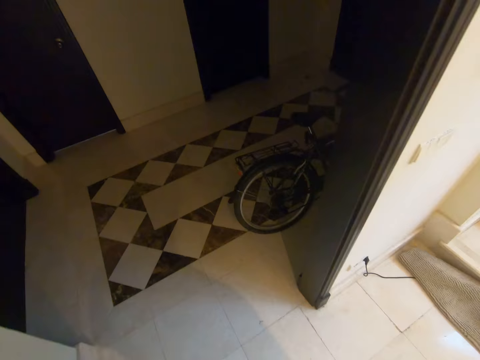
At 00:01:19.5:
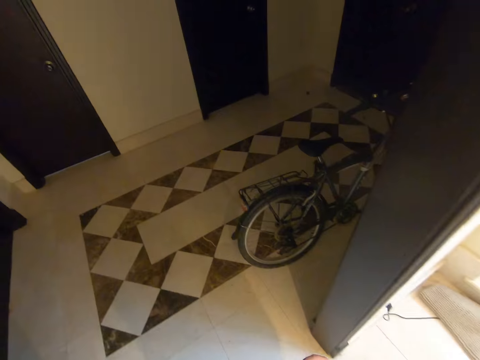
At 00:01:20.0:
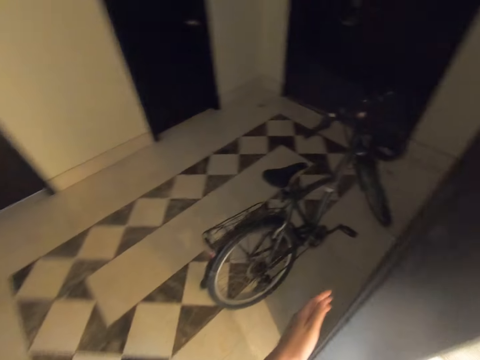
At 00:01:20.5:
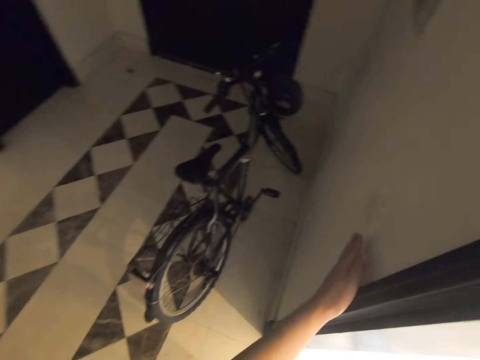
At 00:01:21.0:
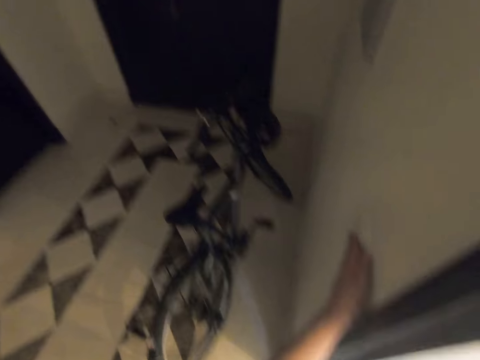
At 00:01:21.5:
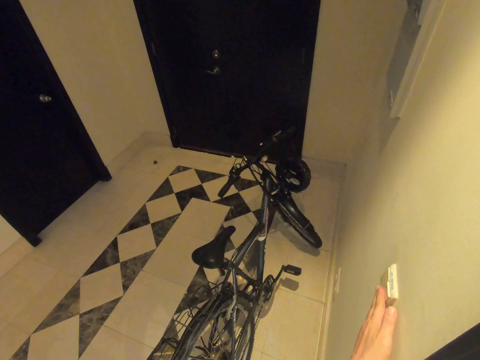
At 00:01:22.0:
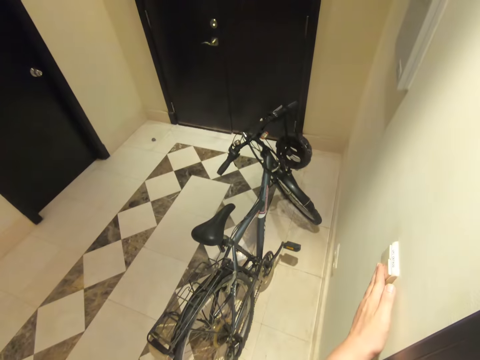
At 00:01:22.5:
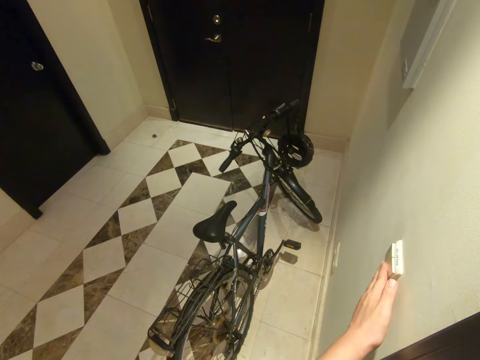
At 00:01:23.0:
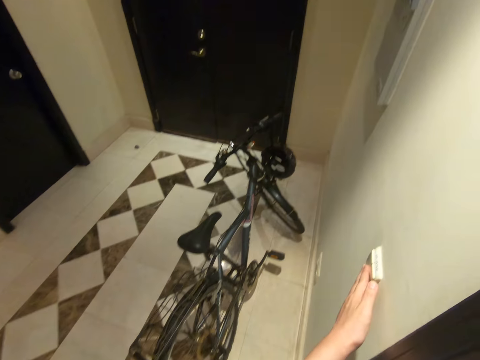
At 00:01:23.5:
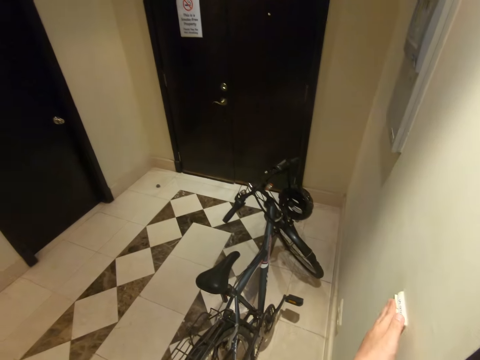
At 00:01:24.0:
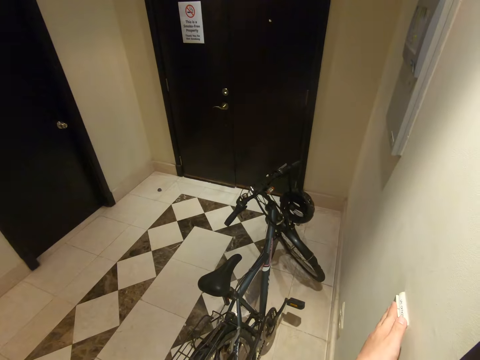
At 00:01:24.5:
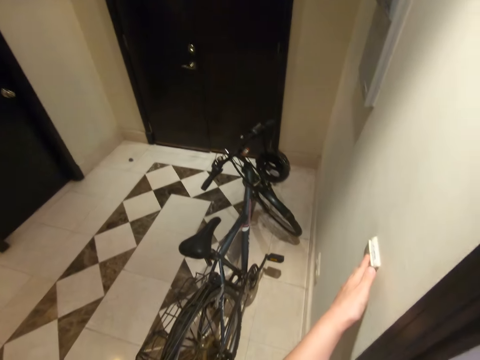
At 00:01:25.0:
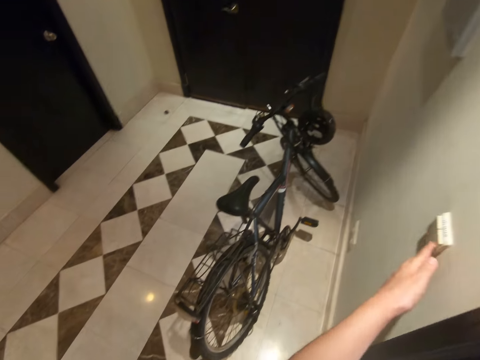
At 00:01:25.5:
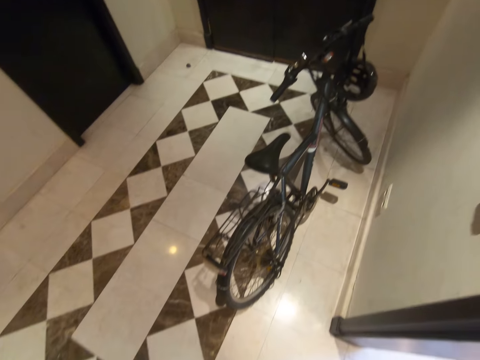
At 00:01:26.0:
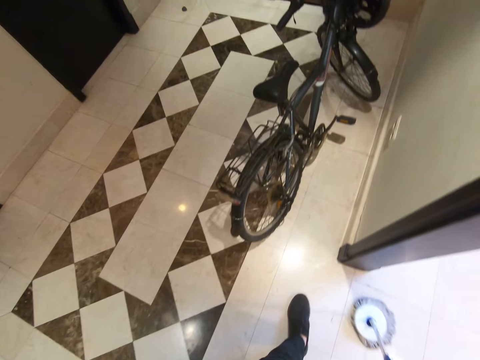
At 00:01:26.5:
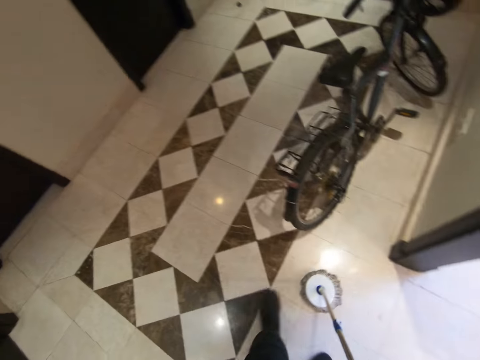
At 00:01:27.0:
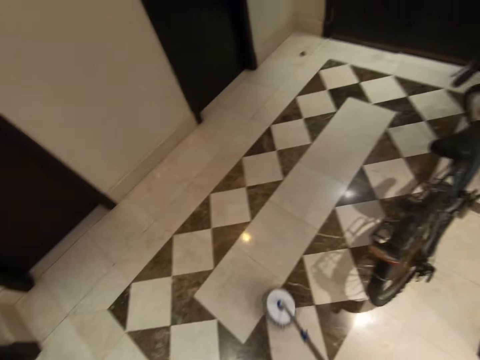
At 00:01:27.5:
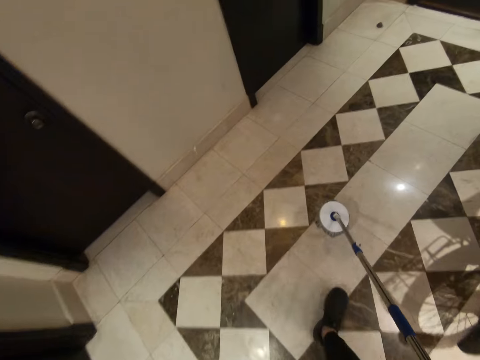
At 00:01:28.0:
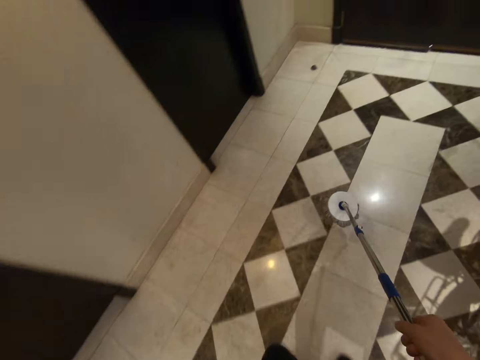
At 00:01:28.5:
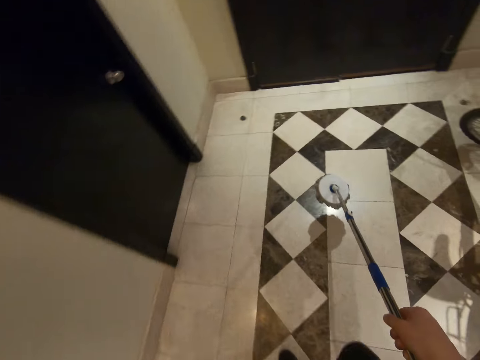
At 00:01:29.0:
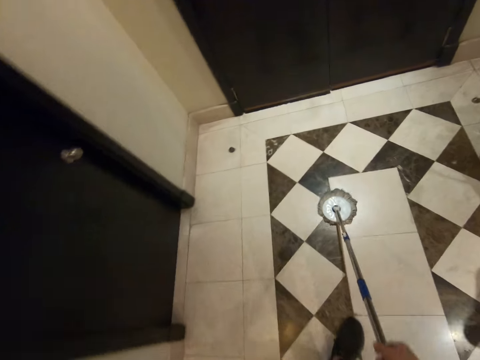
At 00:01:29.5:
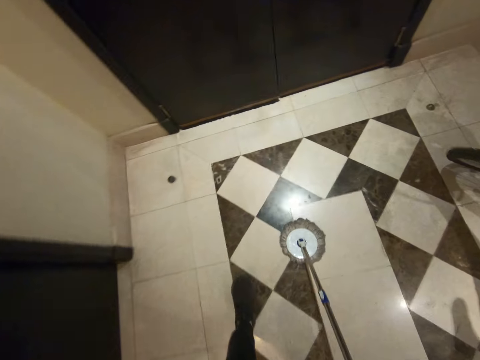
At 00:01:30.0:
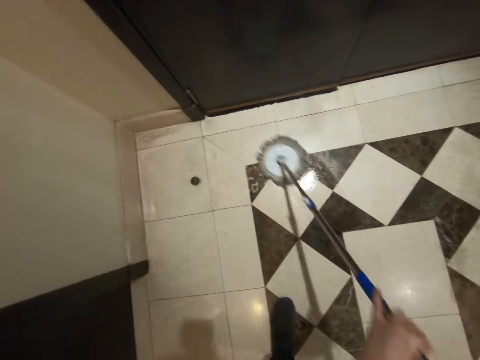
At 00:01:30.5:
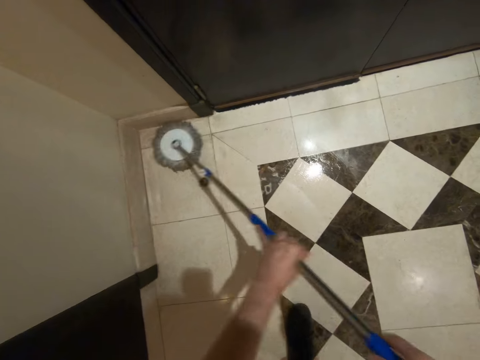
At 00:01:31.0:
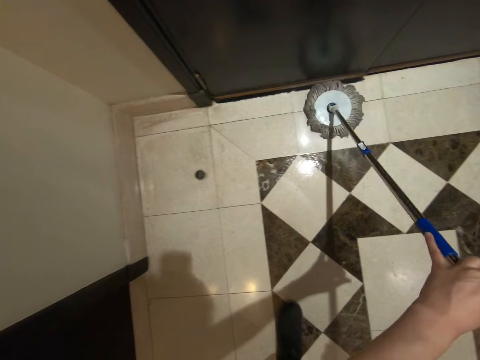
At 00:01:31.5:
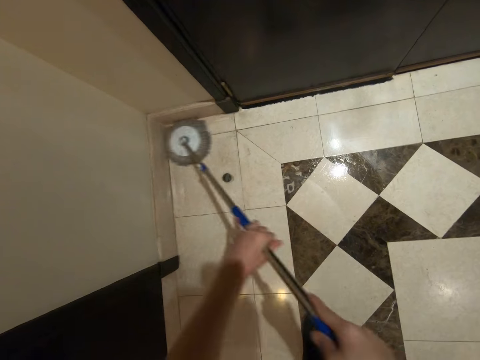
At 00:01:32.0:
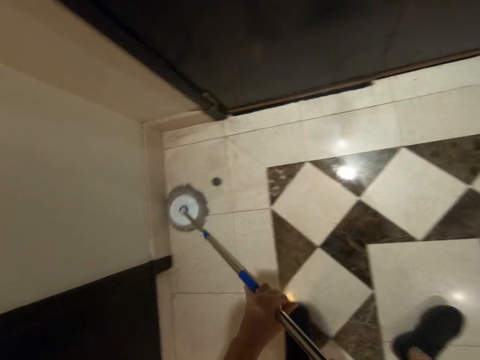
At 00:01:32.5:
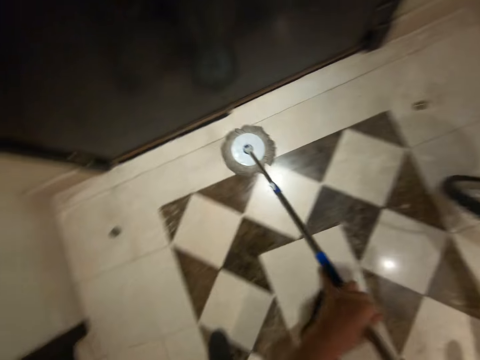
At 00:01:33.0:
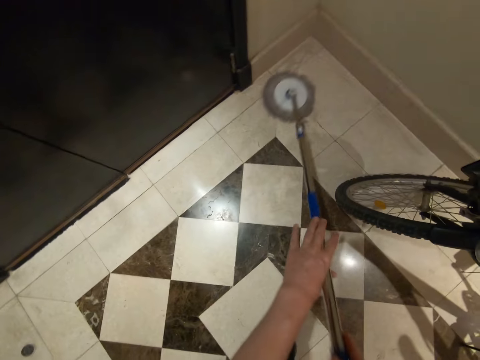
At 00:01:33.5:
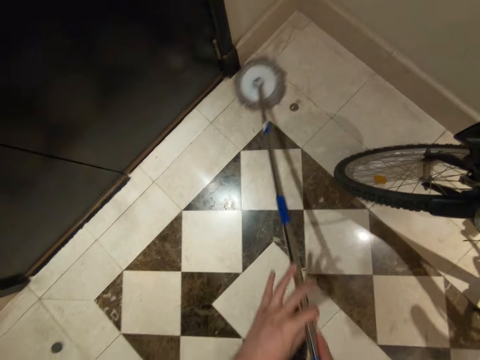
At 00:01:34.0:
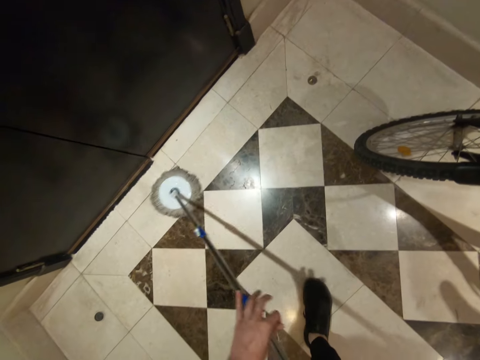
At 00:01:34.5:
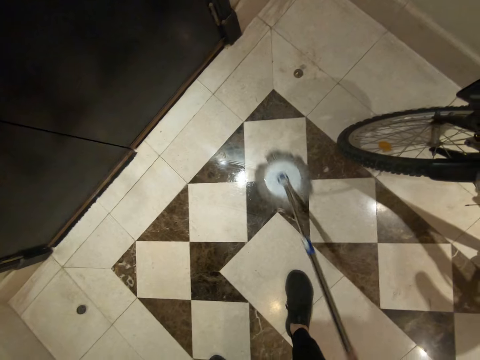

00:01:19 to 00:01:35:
The camera wearer turns on a switch on a wall with his left hand. He mops a room with the spin mop in both of his hands.

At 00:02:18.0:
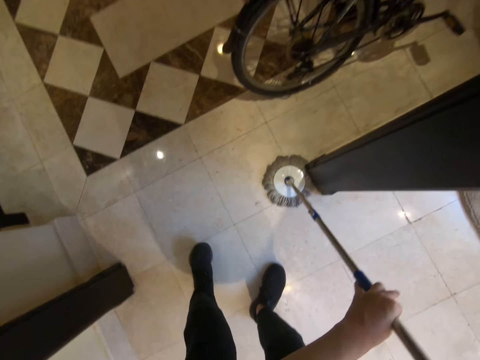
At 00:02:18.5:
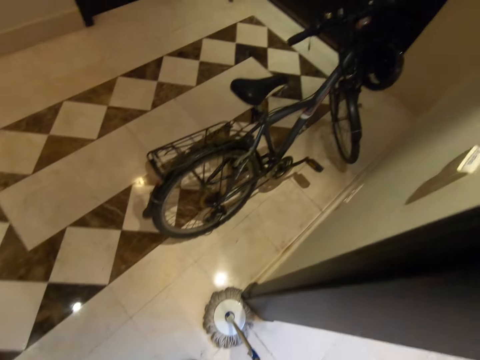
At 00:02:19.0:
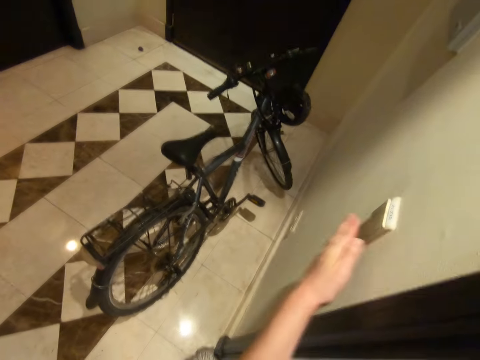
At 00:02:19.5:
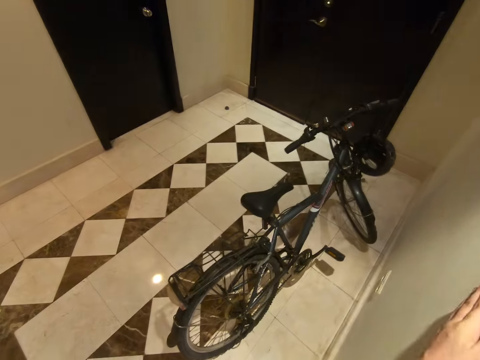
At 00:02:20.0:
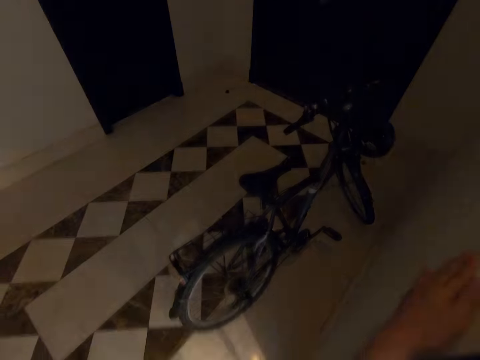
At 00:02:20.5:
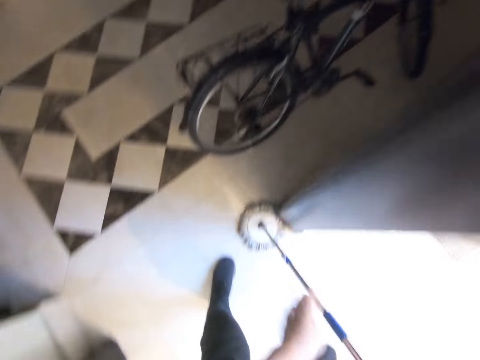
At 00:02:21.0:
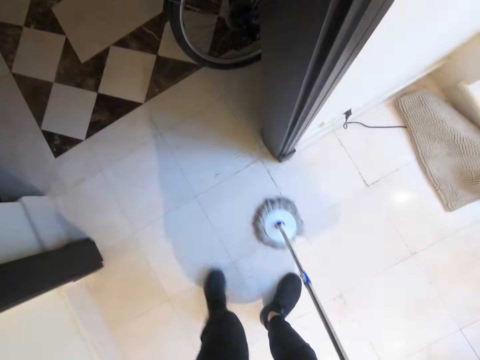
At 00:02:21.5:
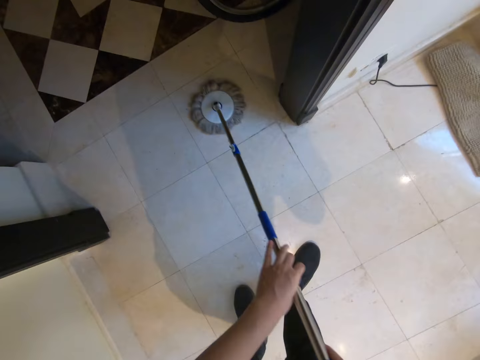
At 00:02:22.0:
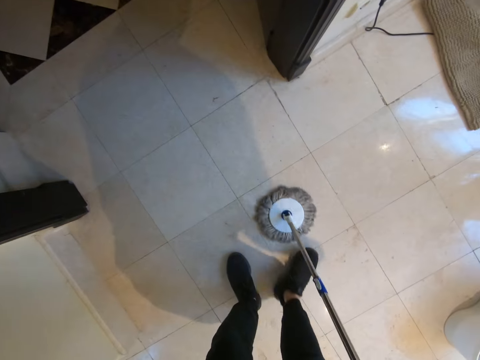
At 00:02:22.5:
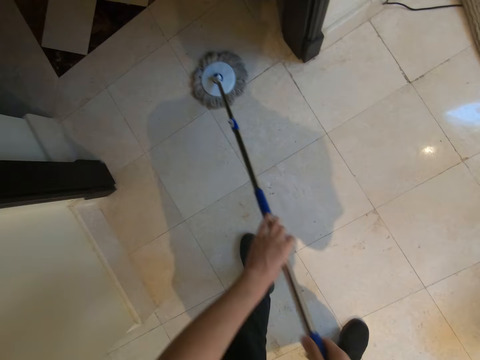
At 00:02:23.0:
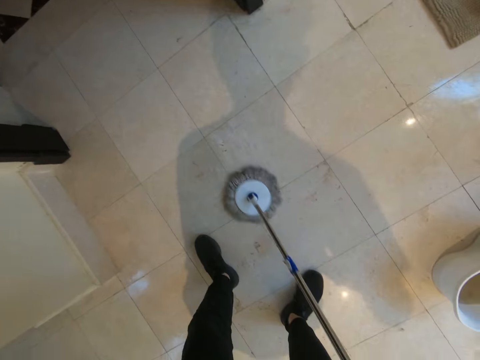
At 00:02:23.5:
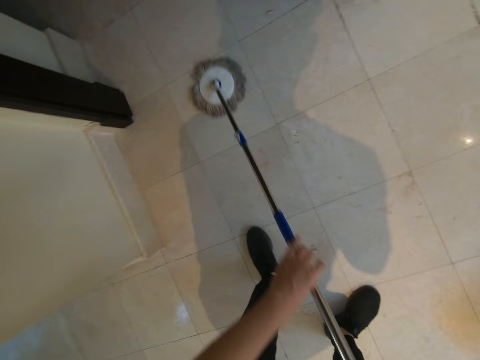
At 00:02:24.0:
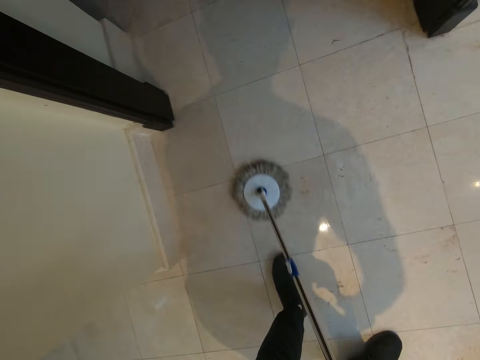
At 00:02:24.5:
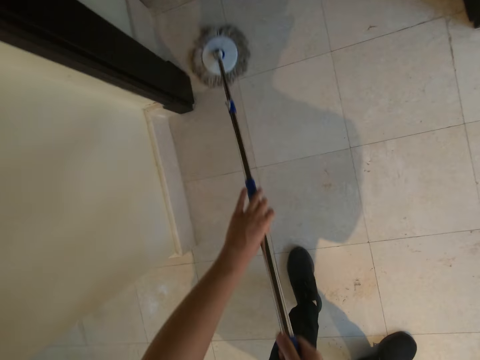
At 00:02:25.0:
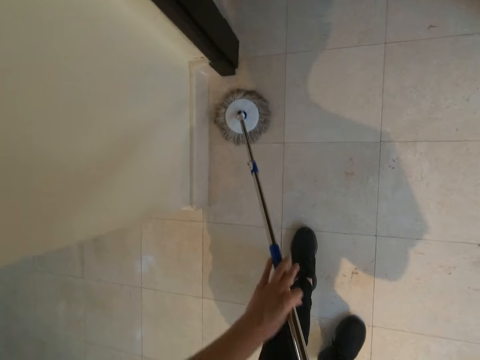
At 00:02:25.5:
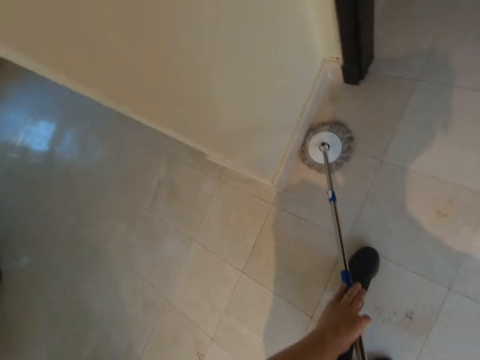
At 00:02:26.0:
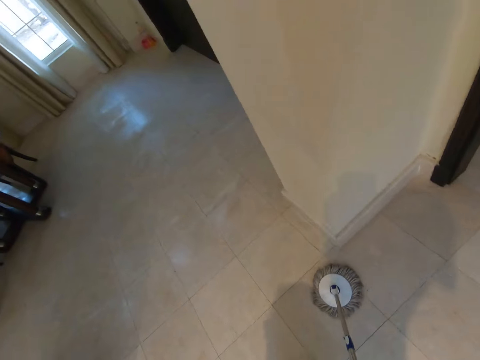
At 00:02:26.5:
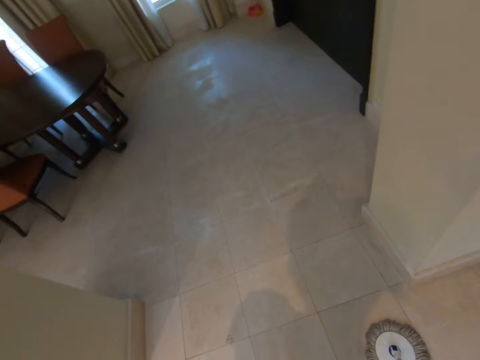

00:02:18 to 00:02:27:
The camera wearer turns off the switch on the wall with his left hand. He mops a living room with a spin mop with both of his hands.

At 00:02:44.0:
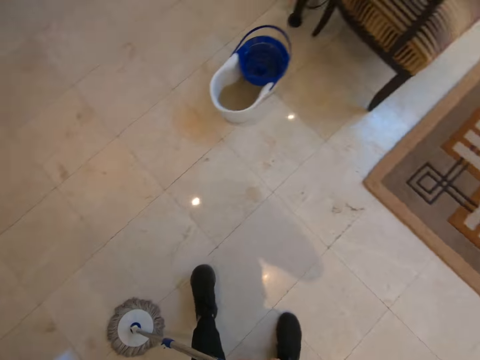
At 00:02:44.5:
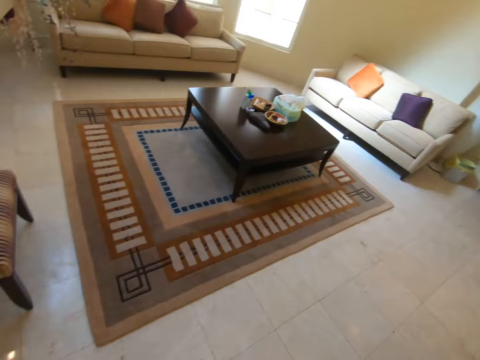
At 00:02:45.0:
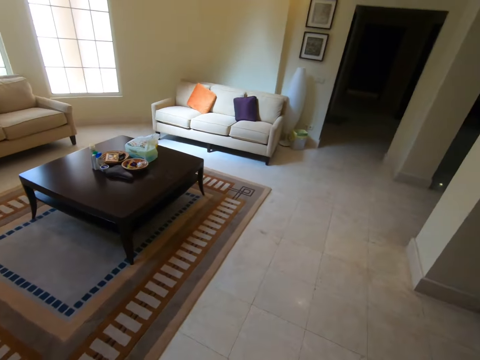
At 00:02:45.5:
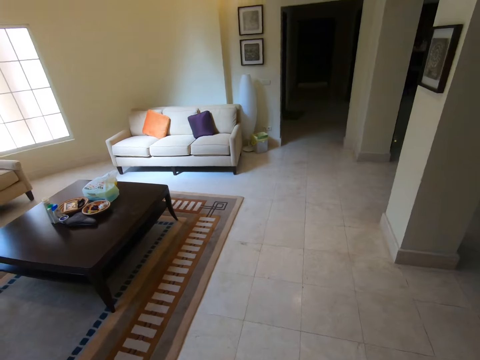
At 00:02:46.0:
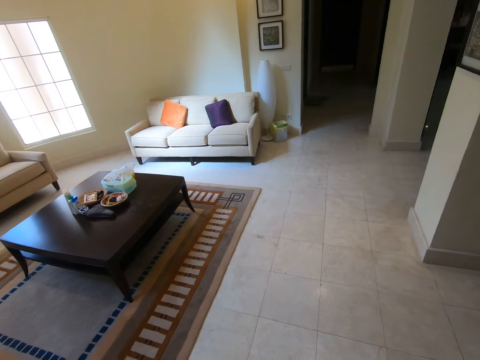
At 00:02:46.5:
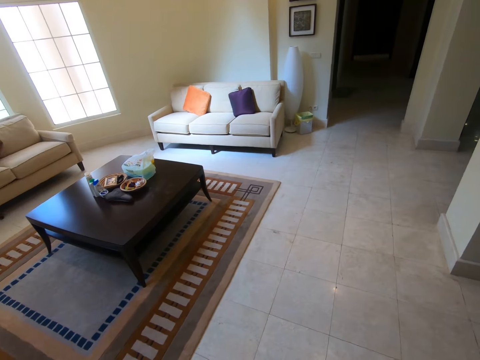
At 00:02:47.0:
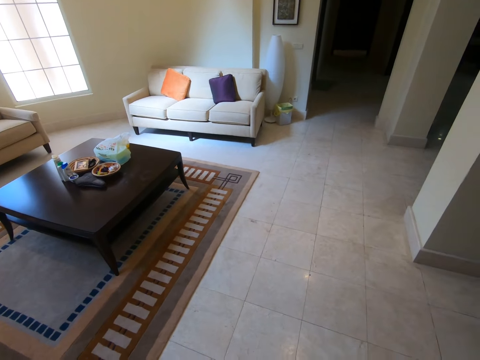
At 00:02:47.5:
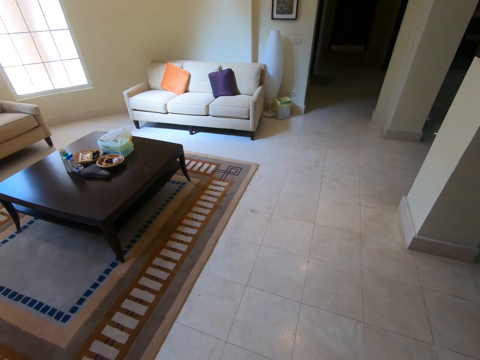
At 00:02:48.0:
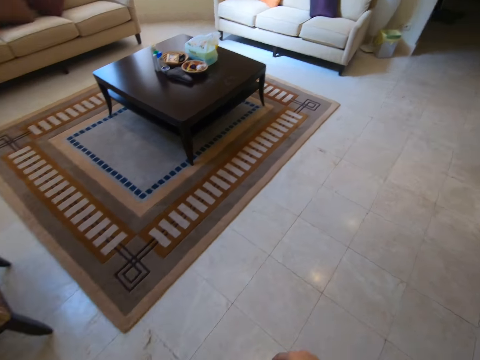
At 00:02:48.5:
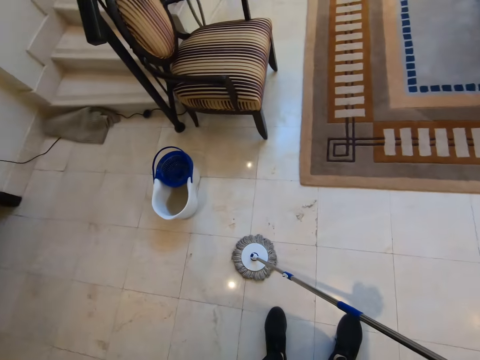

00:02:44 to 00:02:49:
The camera wearer turns towards the living room.
